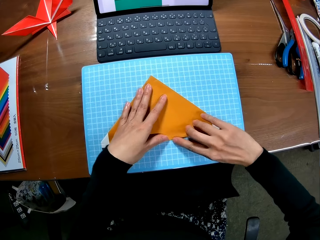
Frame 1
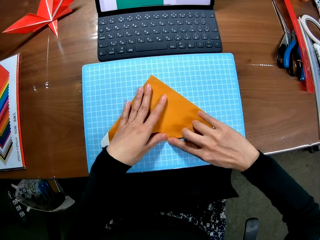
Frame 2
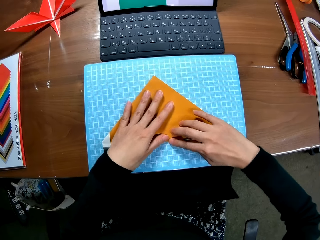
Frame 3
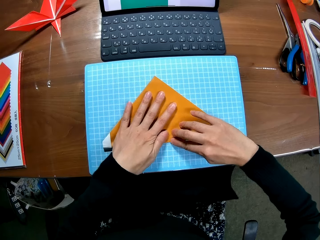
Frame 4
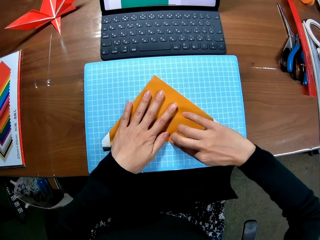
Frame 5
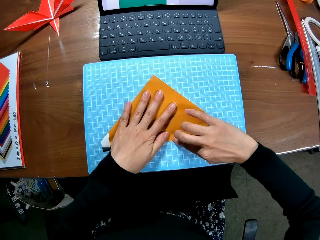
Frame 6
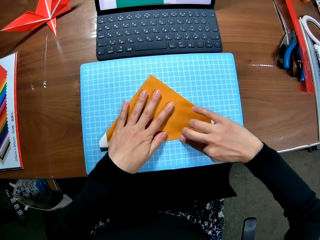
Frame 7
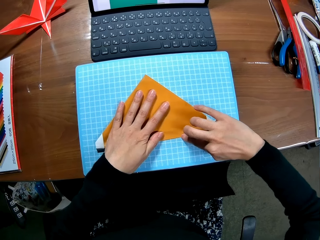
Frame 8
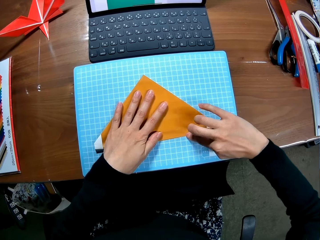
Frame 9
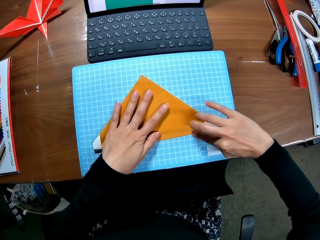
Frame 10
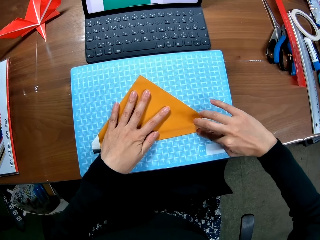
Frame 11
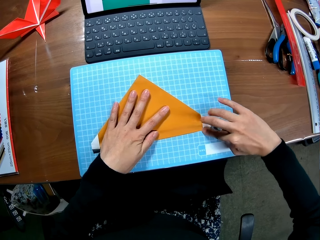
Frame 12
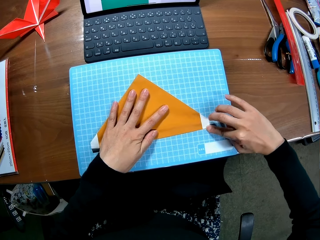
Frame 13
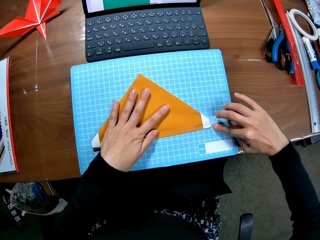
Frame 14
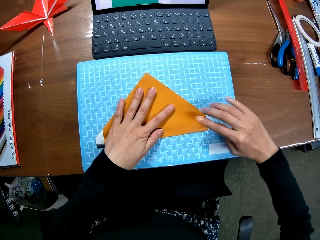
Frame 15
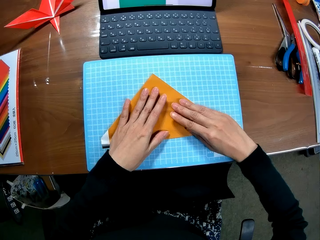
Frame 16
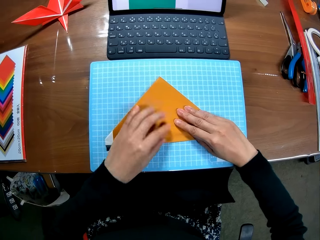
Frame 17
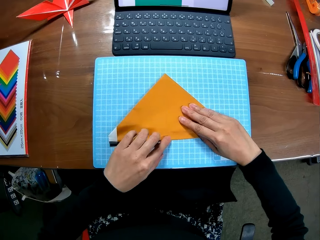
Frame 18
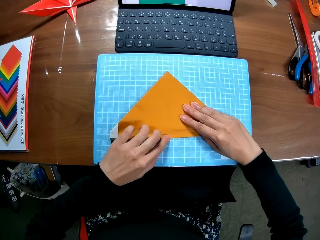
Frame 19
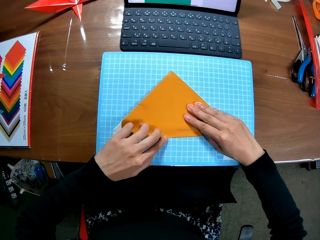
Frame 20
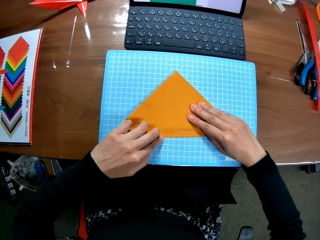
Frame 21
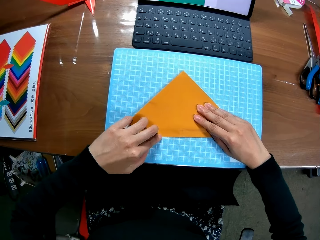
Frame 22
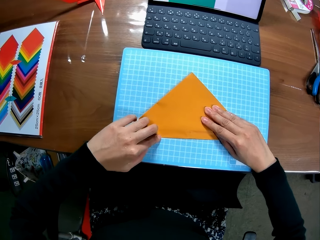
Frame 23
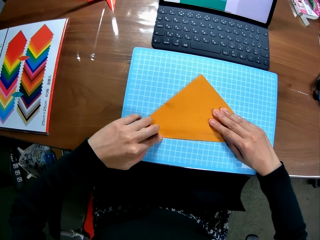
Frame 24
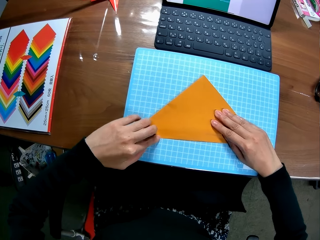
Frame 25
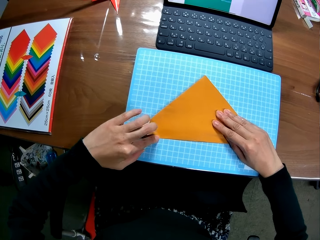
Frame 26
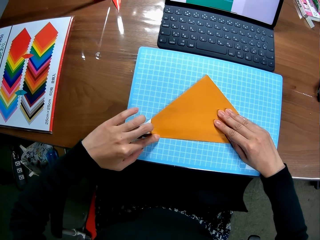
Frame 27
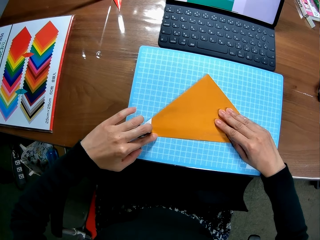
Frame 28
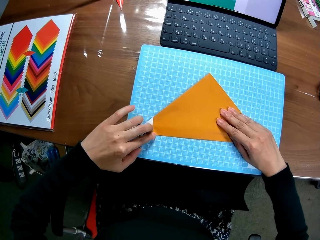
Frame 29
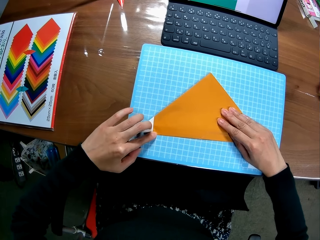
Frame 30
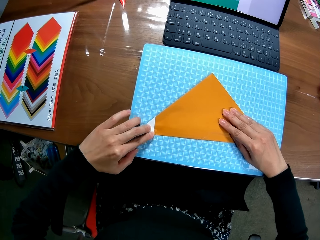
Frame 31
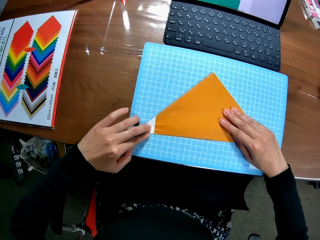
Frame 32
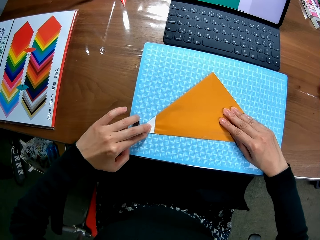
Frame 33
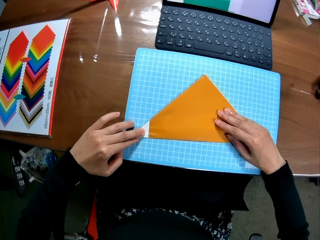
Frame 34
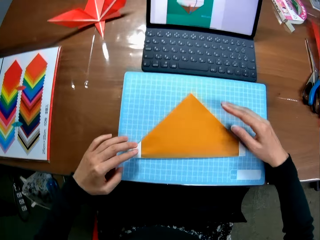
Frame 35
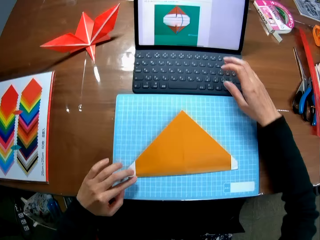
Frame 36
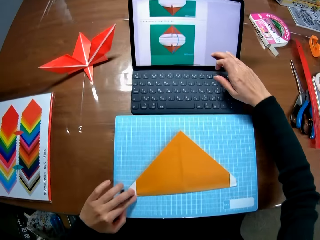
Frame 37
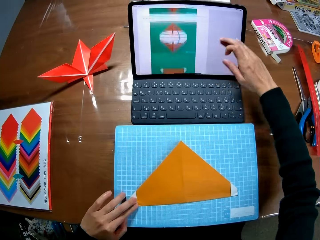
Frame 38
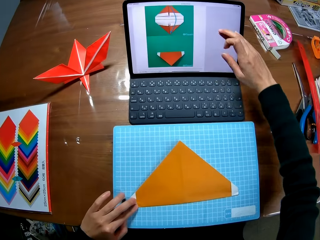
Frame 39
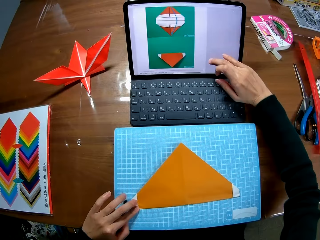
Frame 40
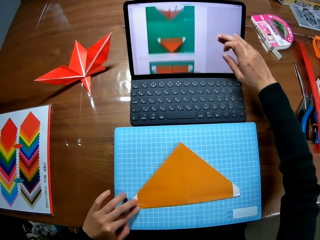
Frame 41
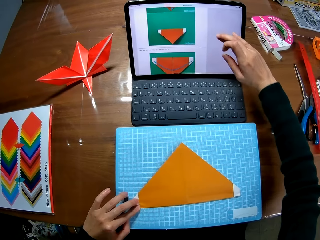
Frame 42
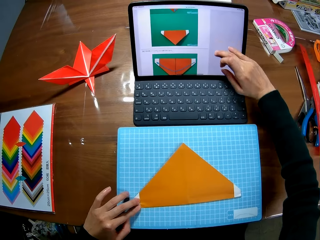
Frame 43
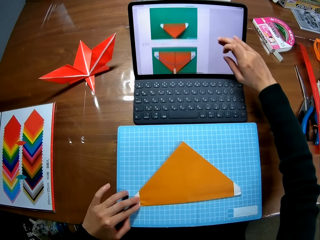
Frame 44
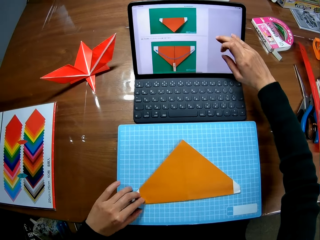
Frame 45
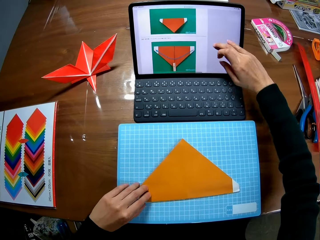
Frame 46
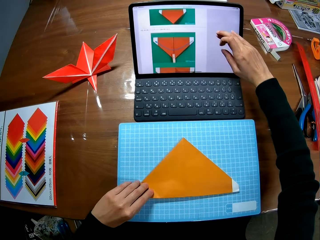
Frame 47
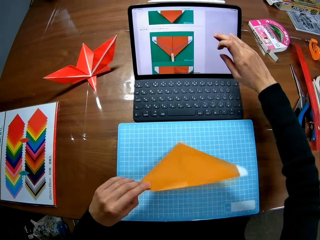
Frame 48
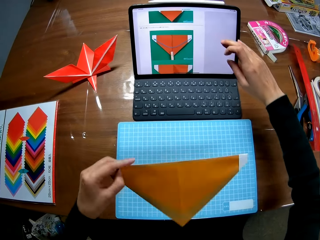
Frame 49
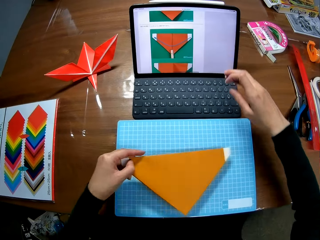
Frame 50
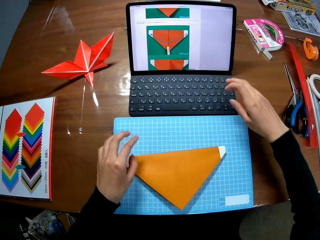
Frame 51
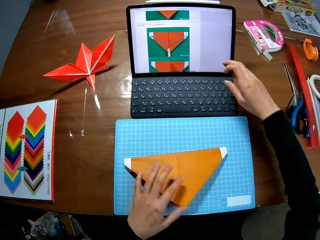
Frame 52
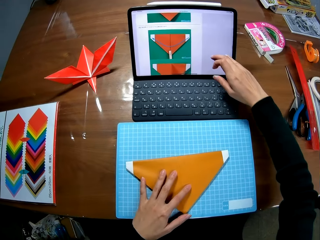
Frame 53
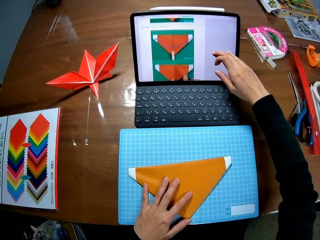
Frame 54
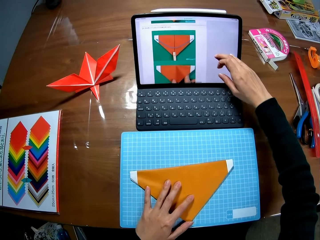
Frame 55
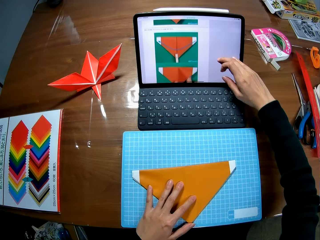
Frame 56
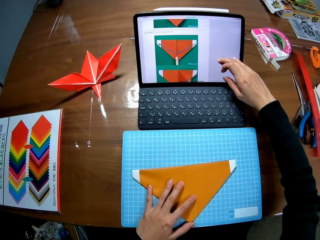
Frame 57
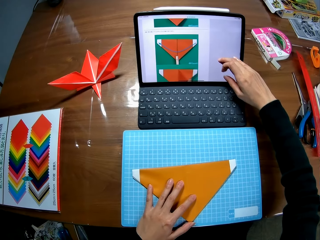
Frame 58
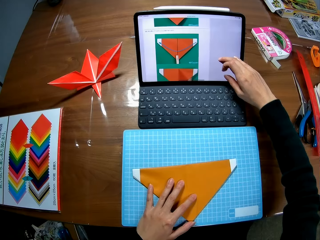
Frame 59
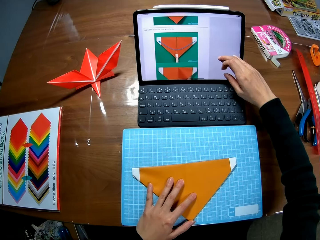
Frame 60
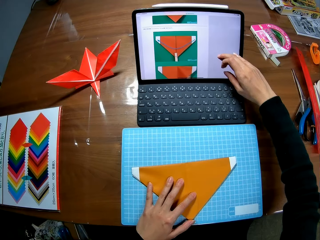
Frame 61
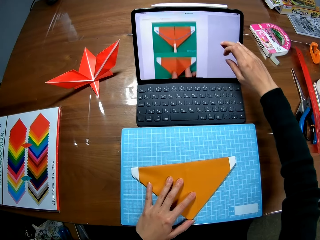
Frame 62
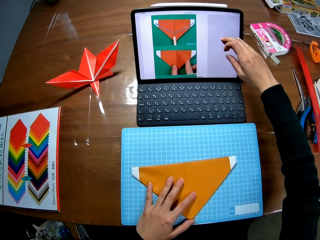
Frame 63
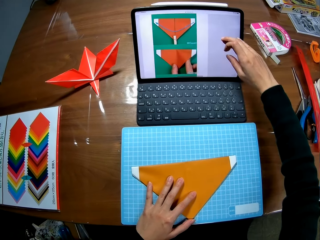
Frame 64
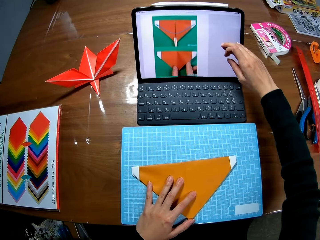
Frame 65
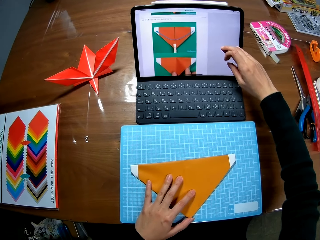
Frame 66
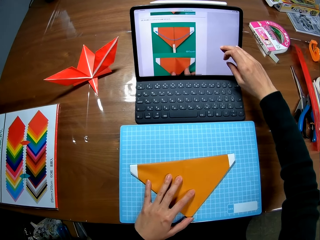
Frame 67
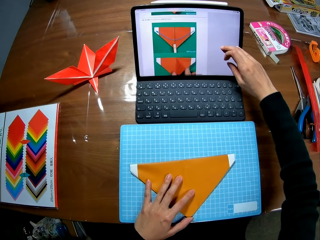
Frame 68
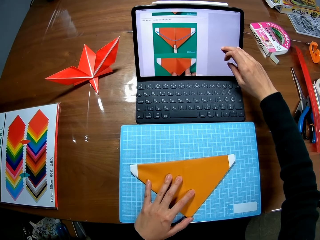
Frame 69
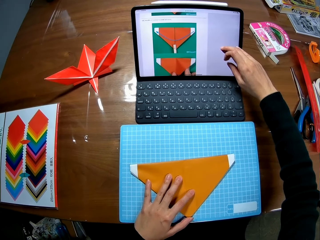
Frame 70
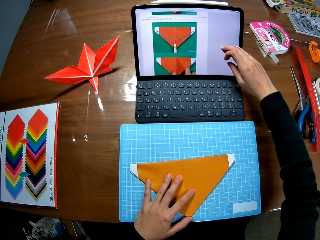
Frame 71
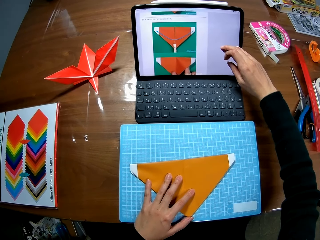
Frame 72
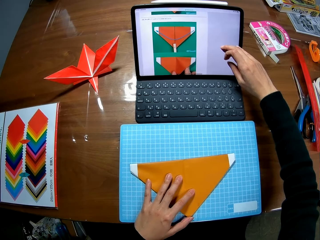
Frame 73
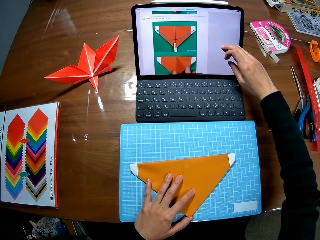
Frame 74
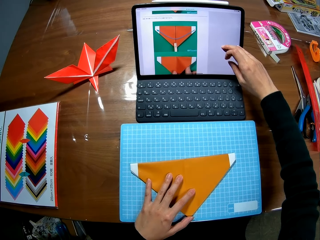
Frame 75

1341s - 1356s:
The camera wearer straightens the edges of the paper piece. She scrolls up the screen of the laptop with her right hand. She flips the paper piece, holds the paper, and scrolls up the screen of the laptop with her right hand.

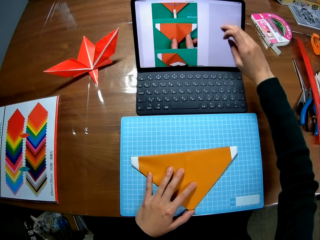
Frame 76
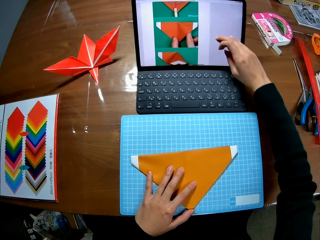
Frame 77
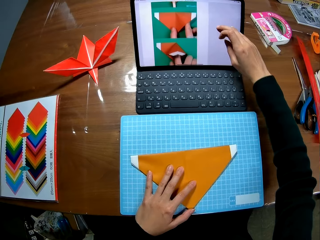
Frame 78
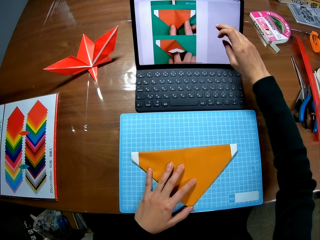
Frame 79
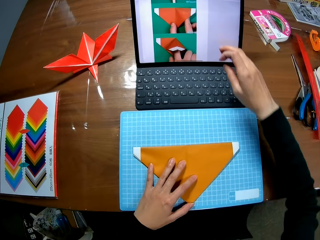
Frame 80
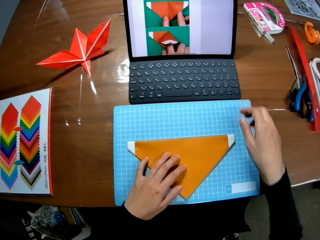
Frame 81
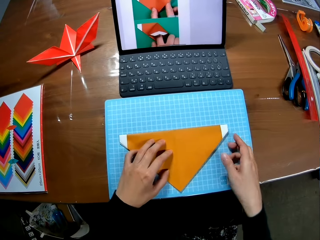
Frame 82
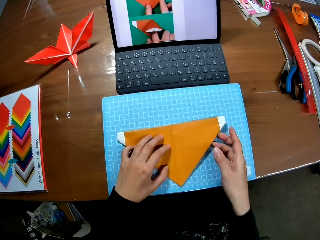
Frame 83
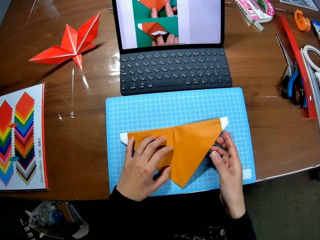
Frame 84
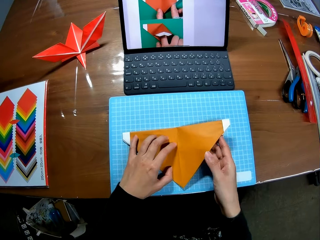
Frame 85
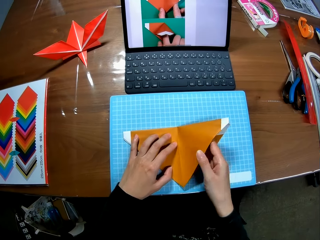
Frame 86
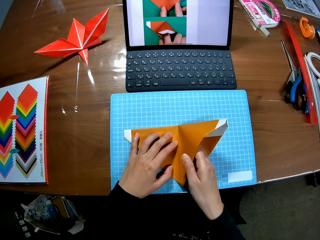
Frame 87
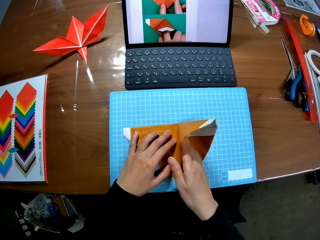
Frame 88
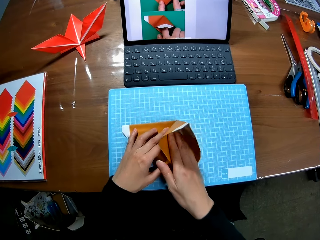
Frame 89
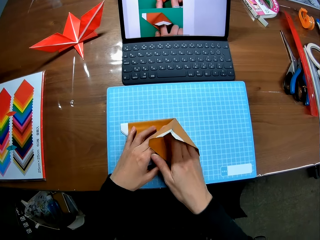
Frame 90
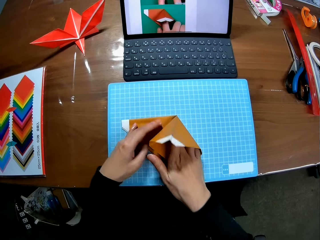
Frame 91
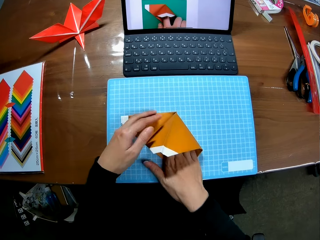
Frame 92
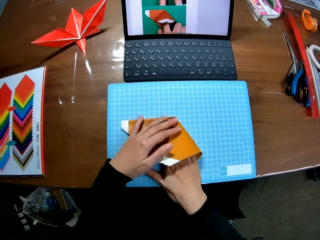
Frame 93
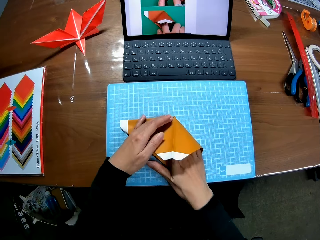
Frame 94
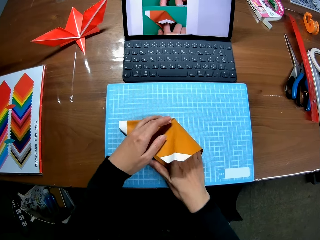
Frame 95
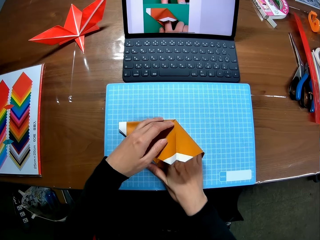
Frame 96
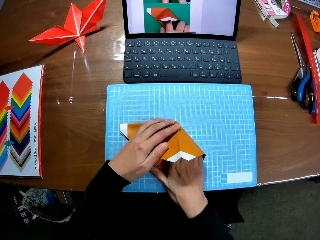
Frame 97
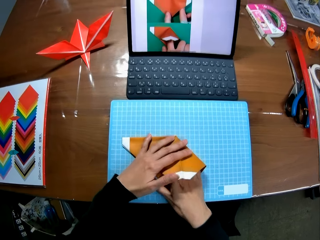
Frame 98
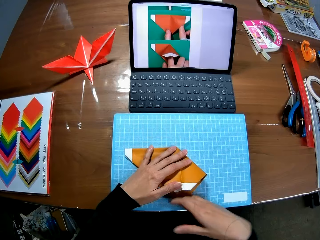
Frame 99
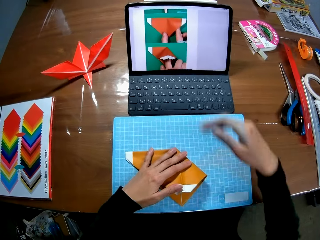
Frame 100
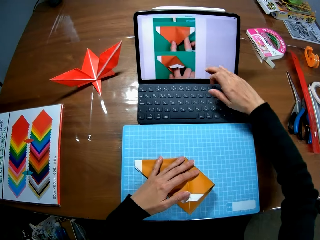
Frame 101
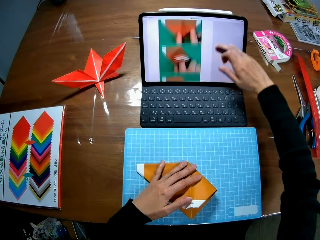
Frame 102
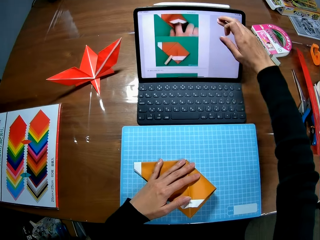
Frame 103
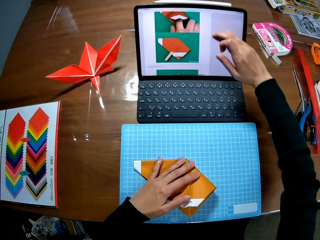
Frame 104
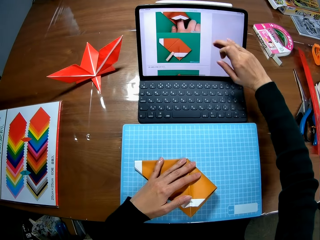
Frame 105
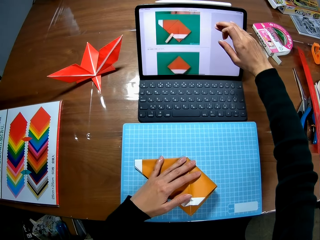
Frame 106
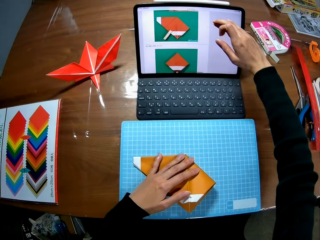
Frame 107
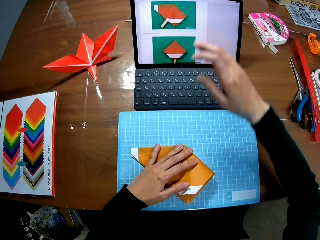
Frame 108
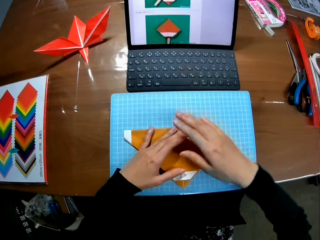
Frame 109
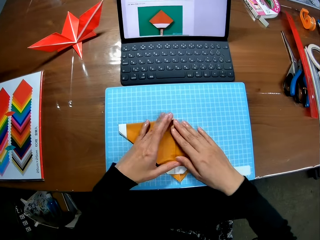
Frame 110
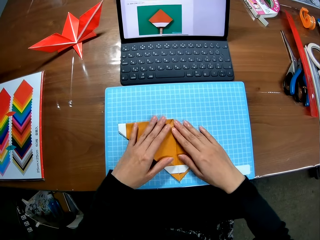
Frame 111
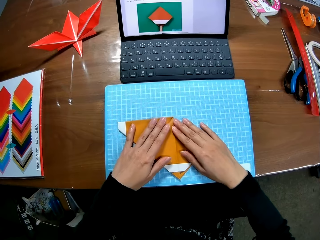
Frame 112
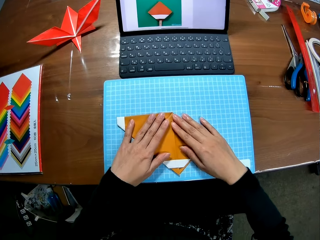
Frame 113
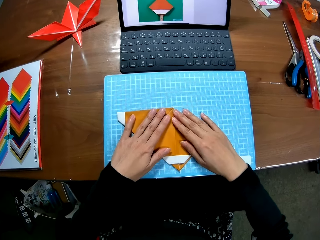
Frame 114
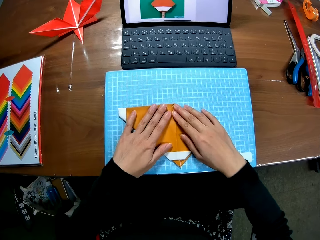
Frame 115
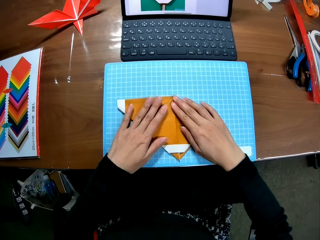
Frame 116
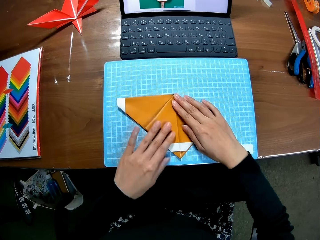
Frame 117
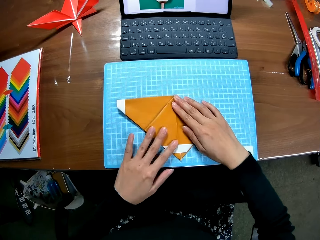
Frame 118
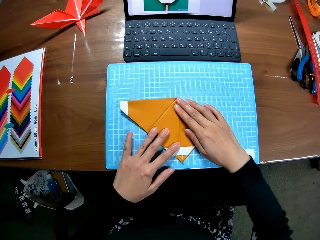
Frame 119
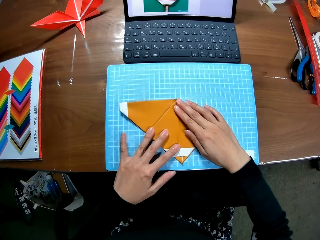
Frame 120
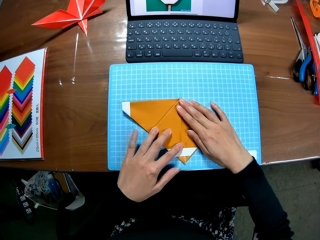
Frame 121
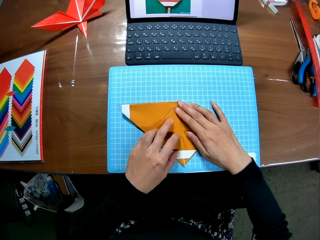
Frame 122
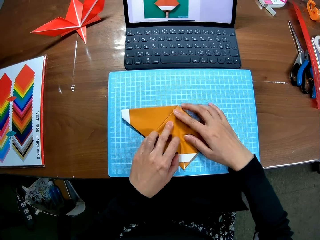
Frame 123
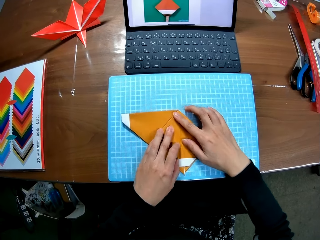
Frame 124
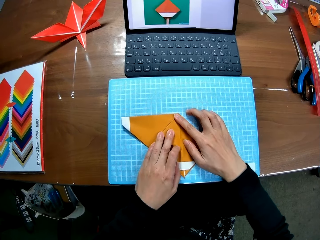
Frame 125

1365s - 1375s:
The camera wearer folds the paper. She adjusts the paper craft on the sheet. She holds the paper craft with her left hand. She scrolls the pictures in the laptop on the table. She spreads the paper and presses the edges of the paper craft.
